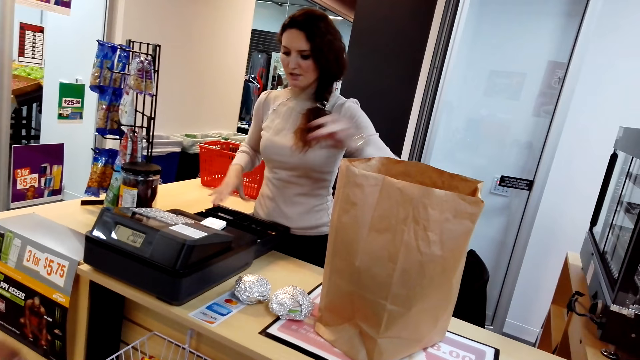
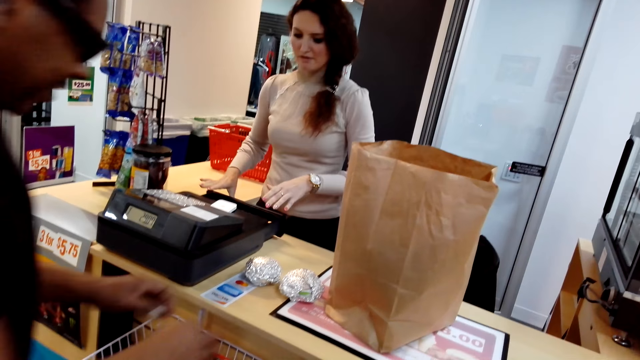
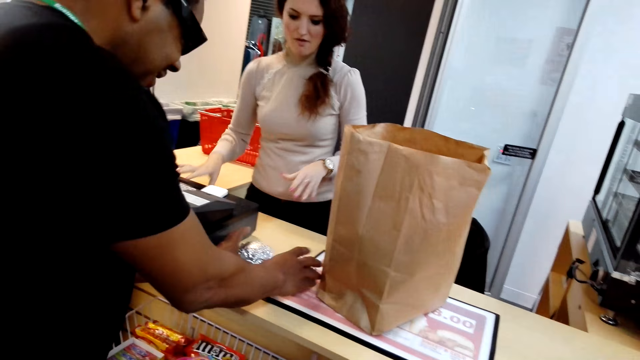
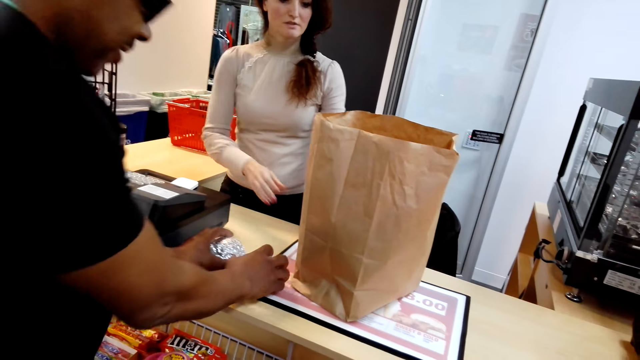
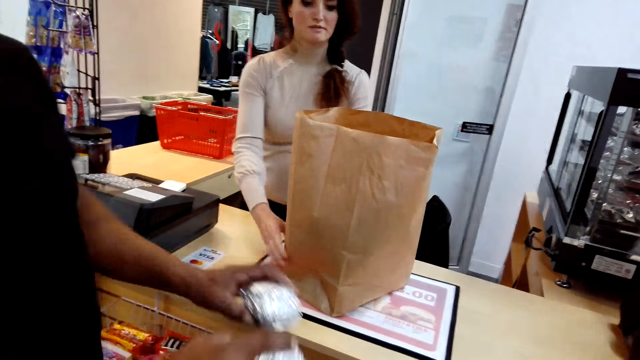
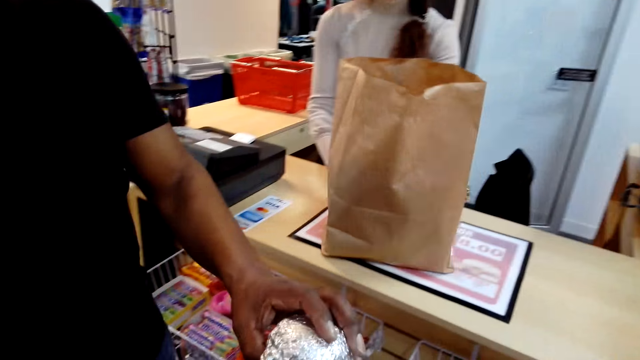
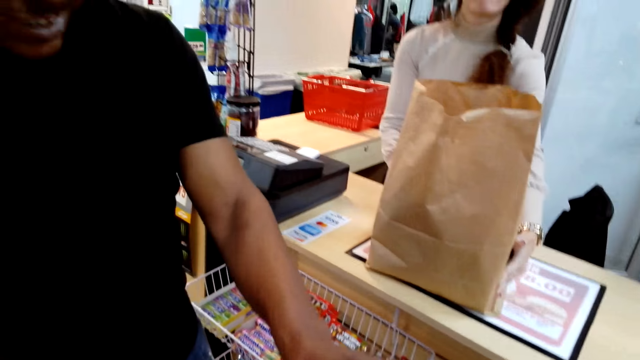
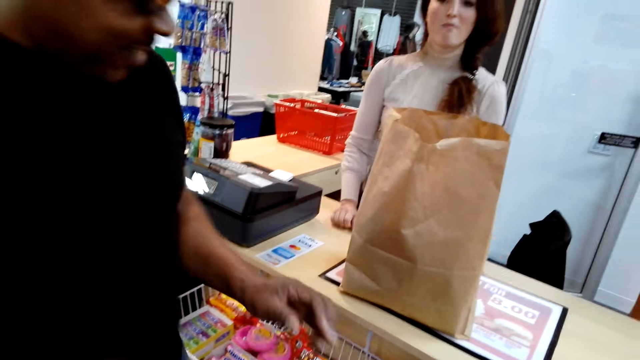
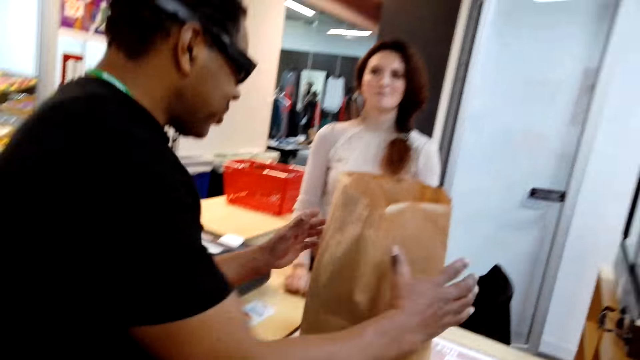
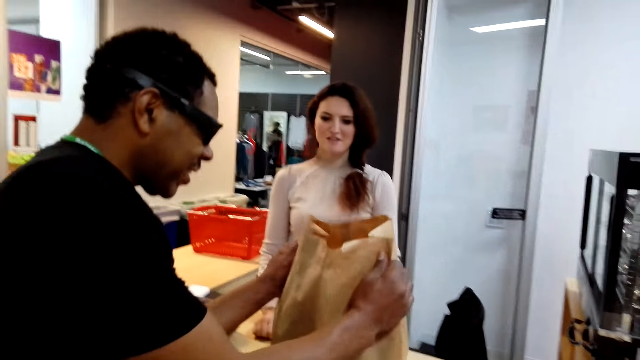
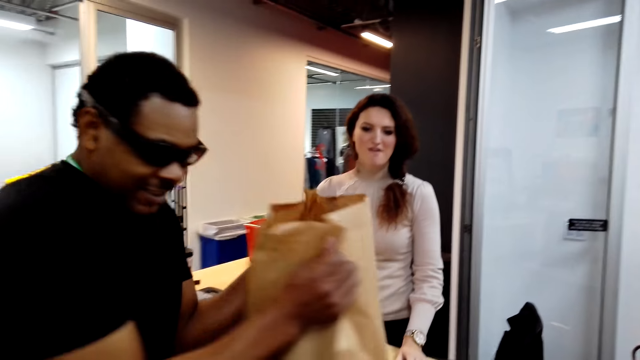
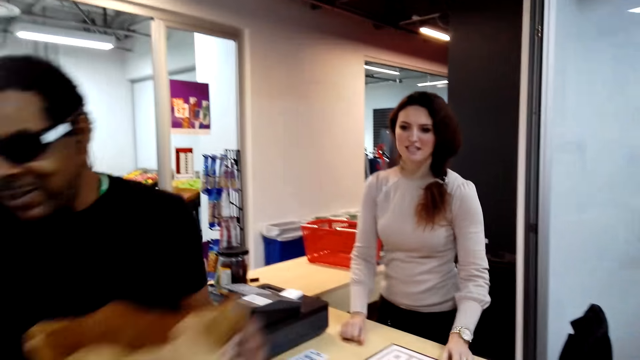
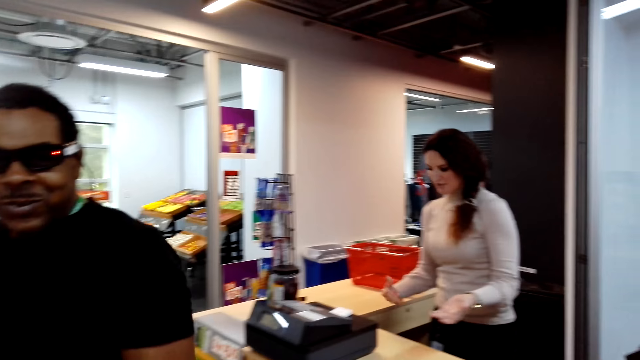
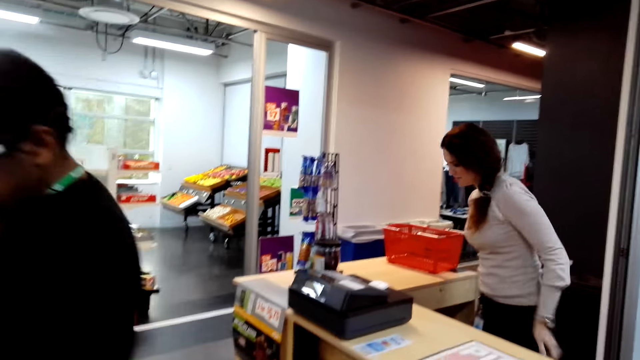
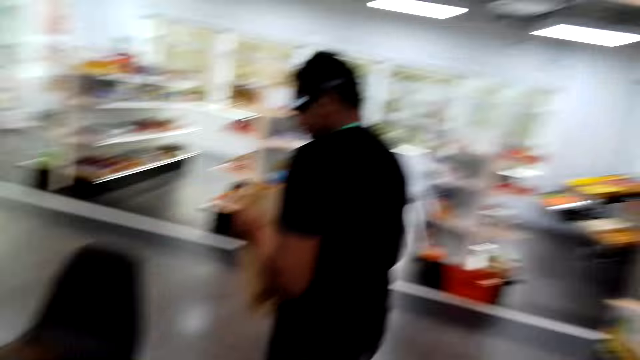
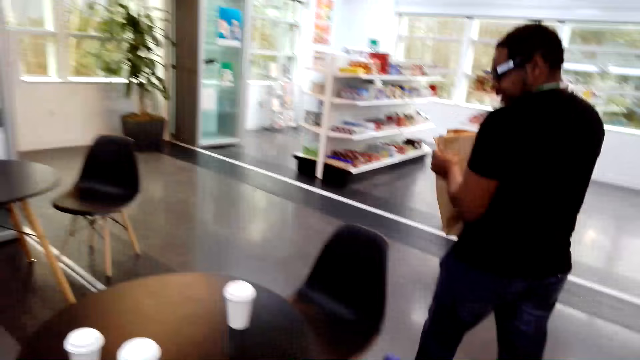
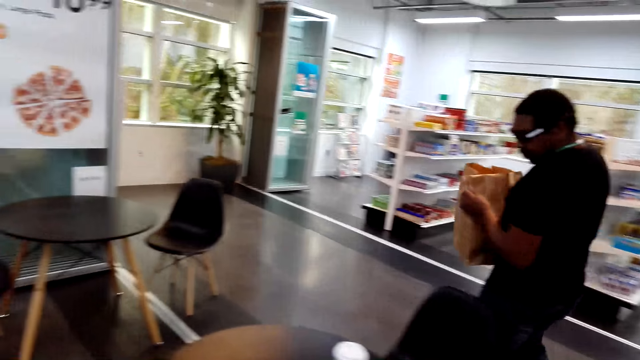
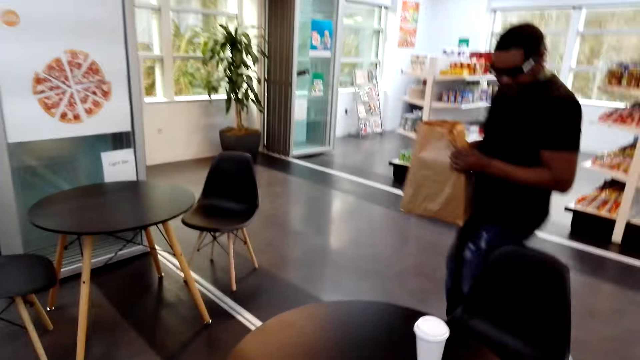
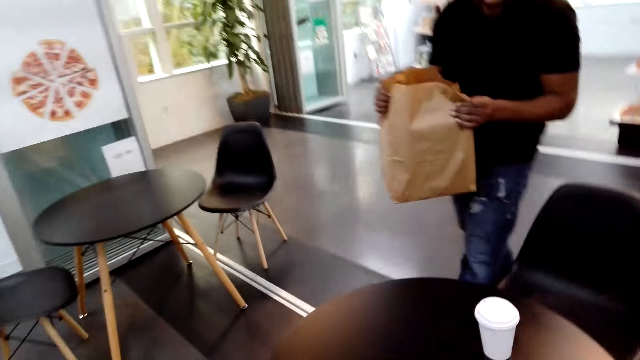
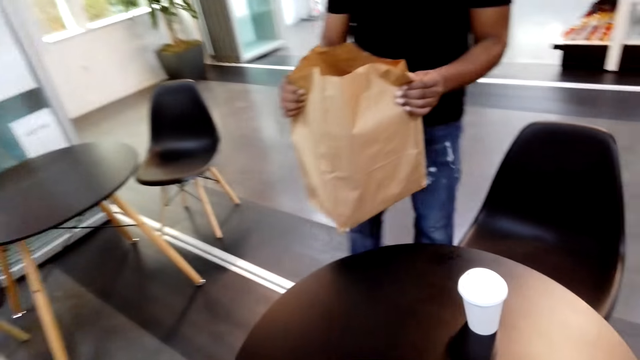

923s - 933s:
The cashier puts the receipt in the shopping bag. The man picks up the wrapped object and hands the wrapped object to the camera wearer. The man picks up the shopping bag from the counter. He walks around the room.

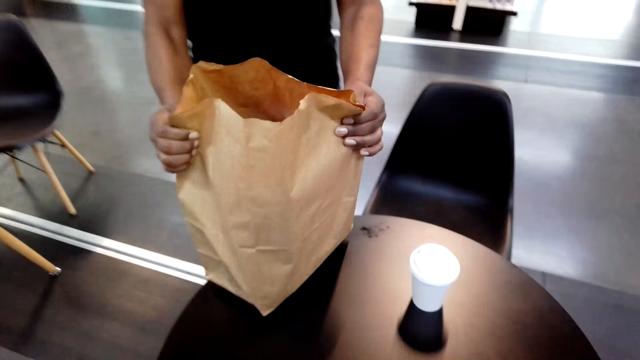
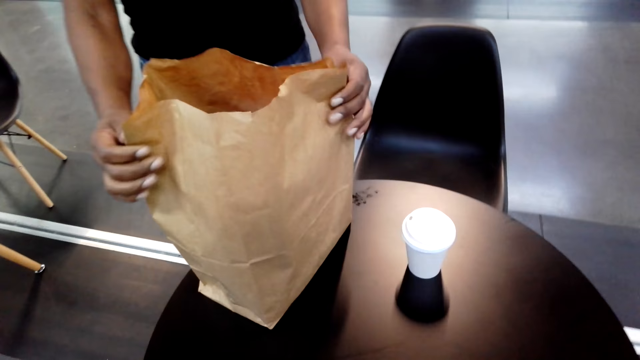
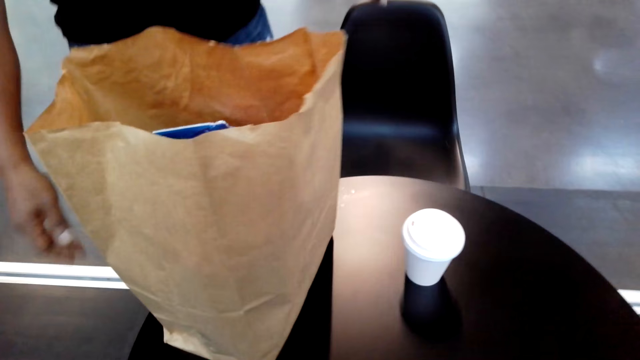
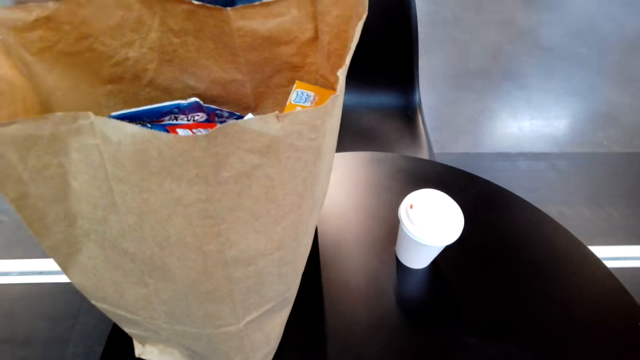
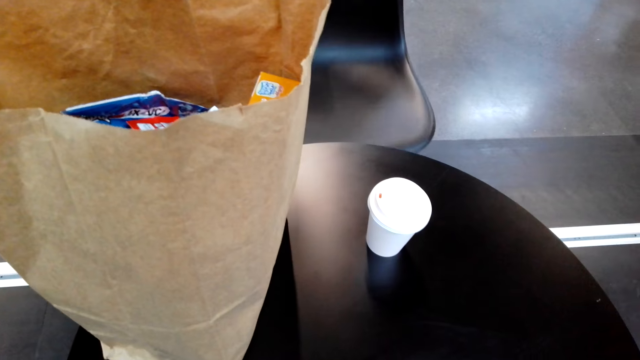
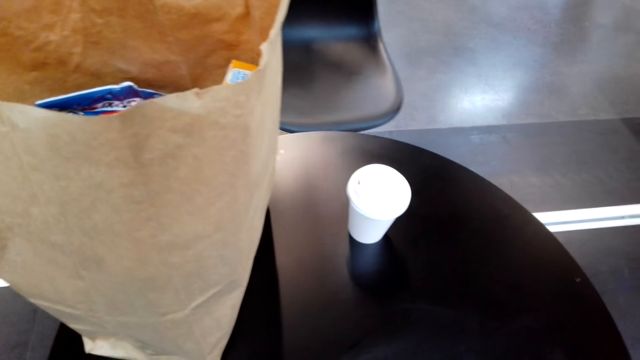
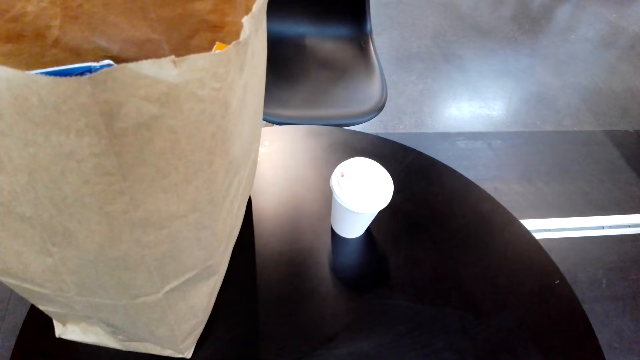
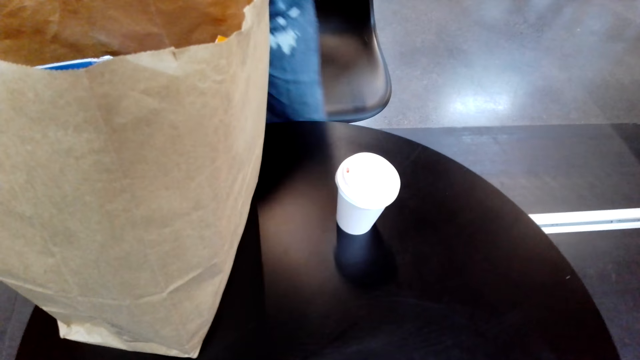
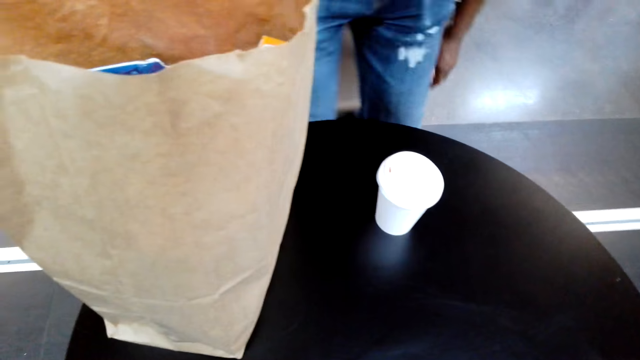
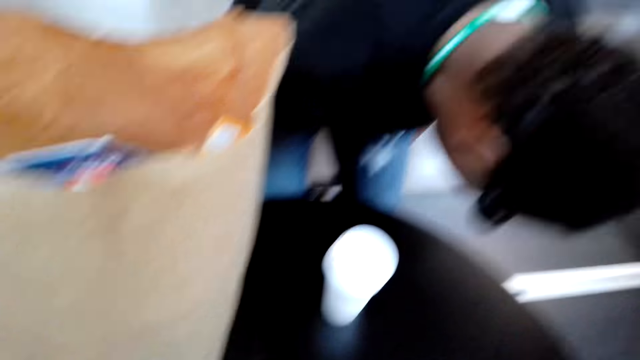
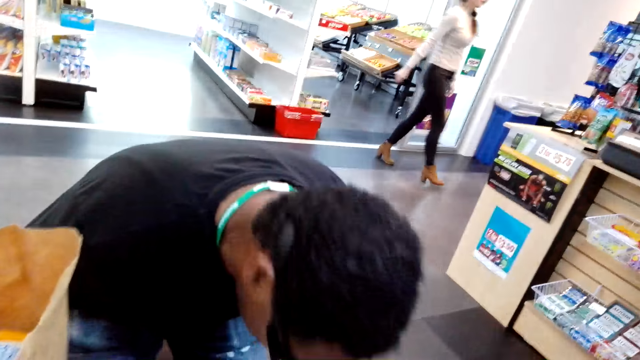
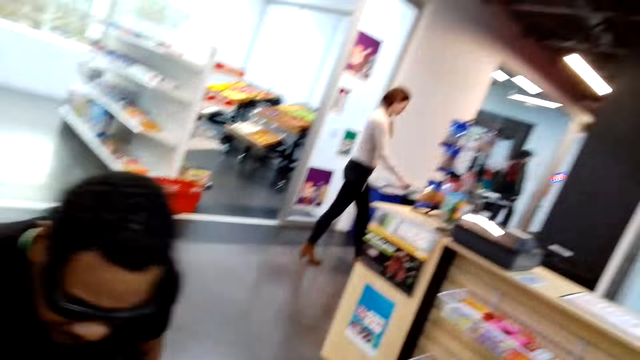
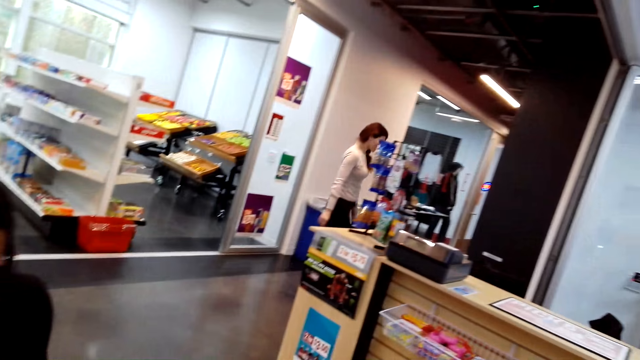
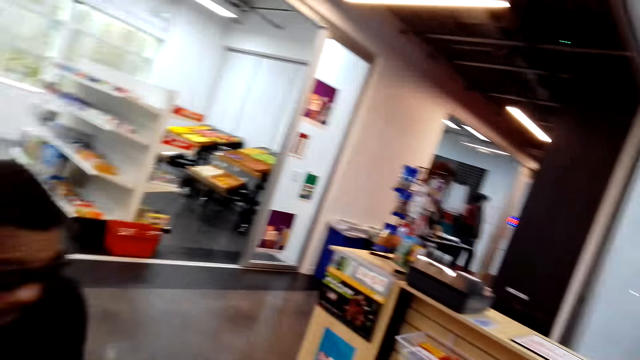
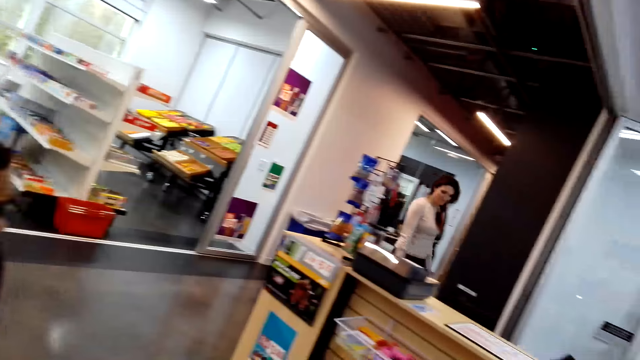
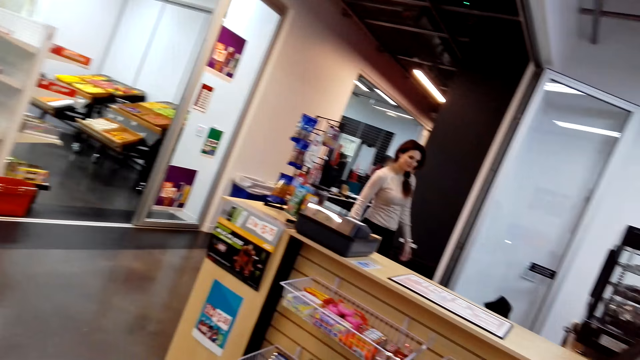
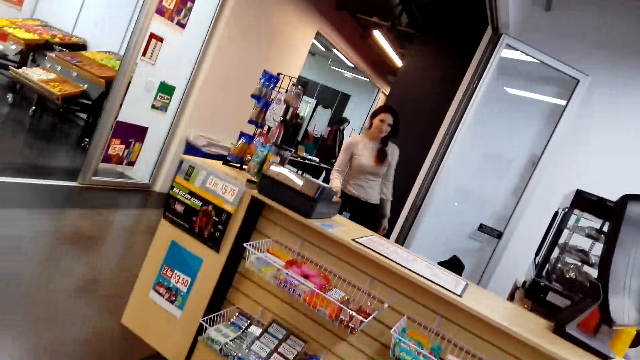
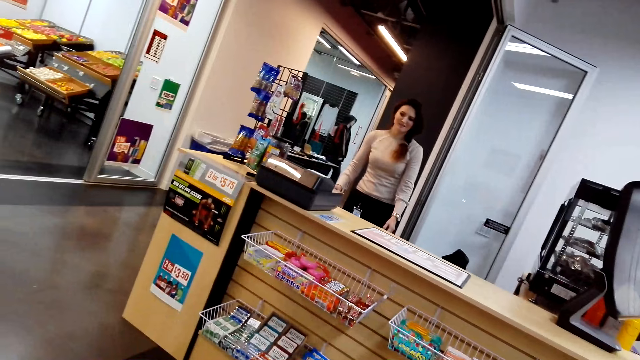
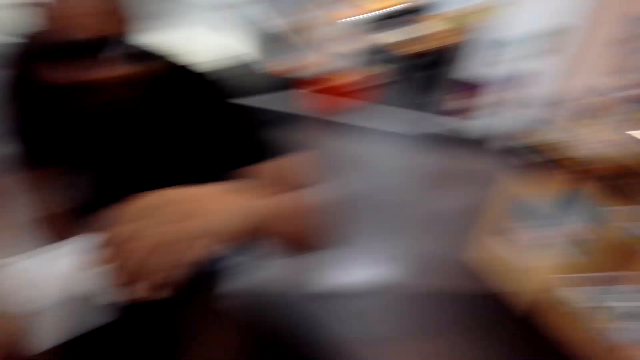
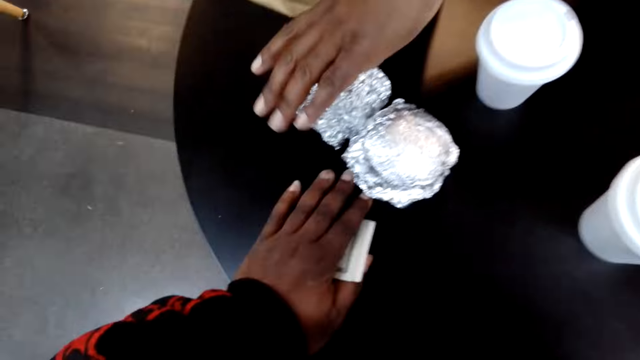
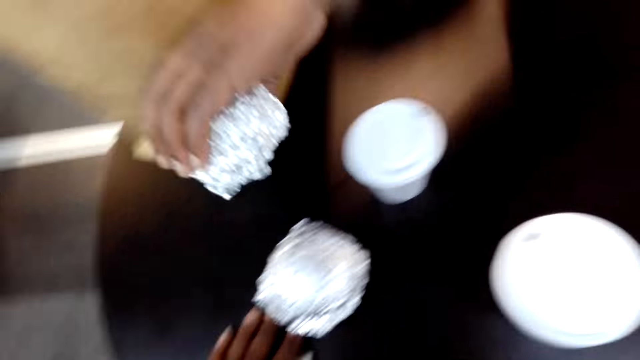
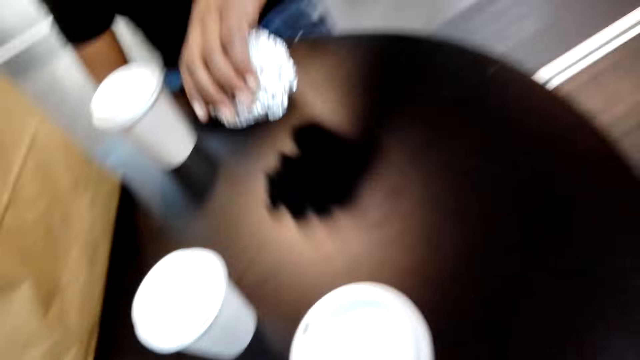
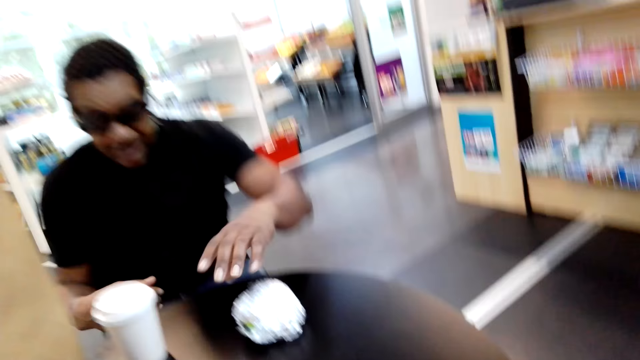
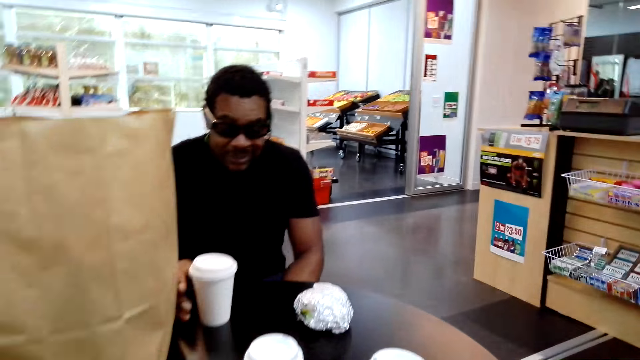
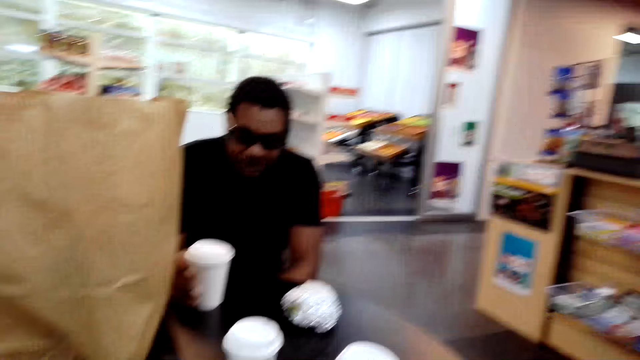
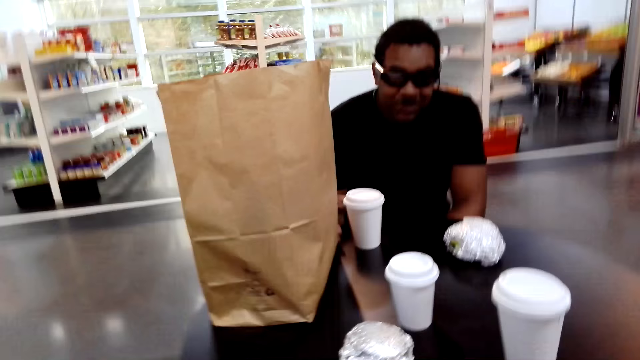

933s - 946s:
The man puts the shopping bag on the table. He adjusts the chair and sits on the chair. The cashier walks around the room. The man picks up the wrapped object.
